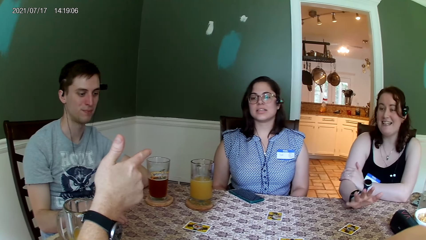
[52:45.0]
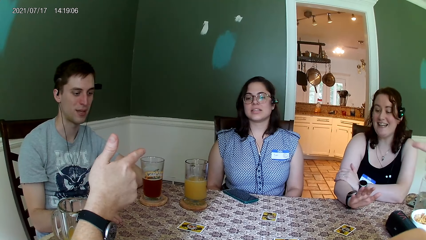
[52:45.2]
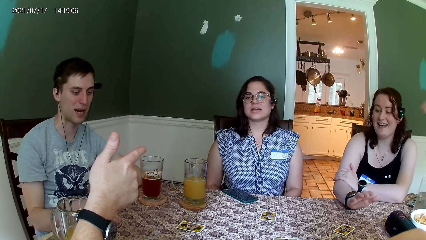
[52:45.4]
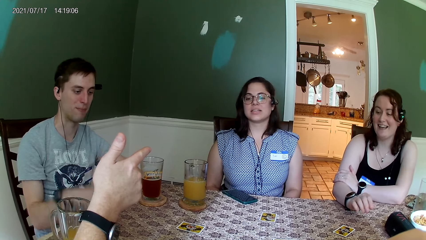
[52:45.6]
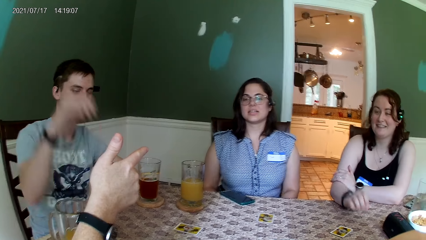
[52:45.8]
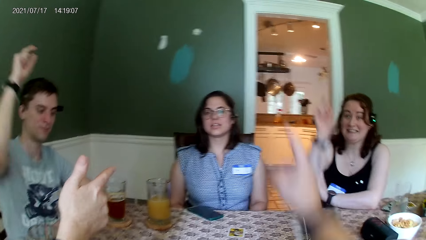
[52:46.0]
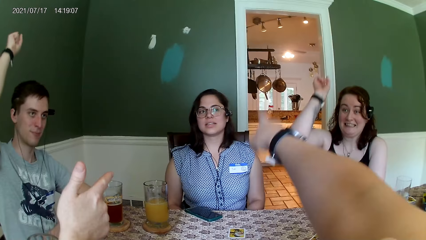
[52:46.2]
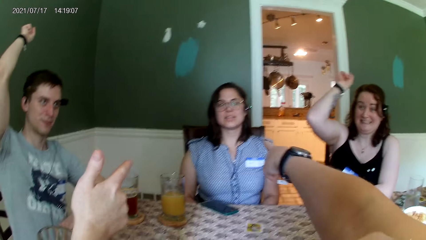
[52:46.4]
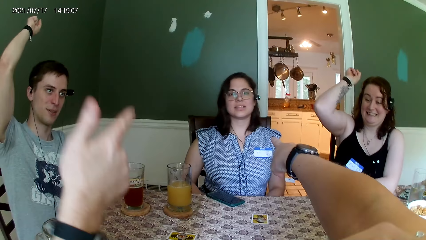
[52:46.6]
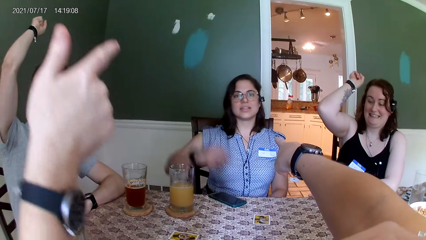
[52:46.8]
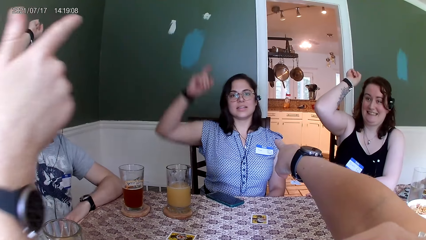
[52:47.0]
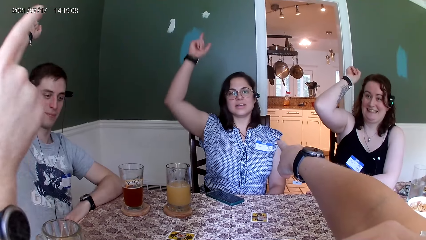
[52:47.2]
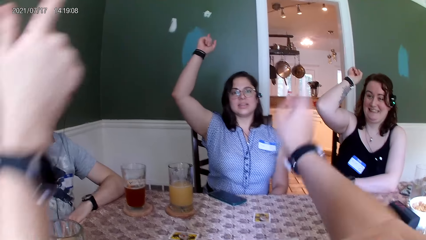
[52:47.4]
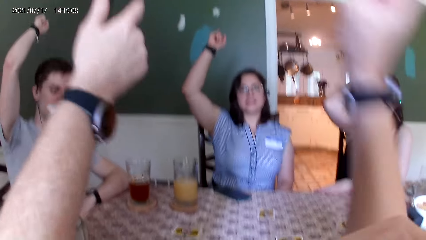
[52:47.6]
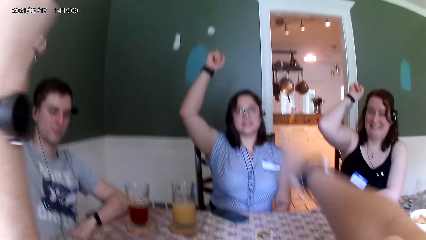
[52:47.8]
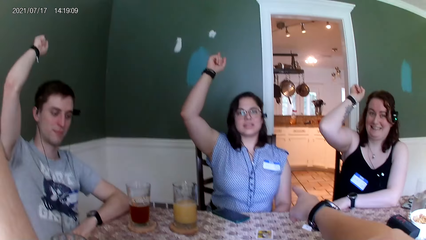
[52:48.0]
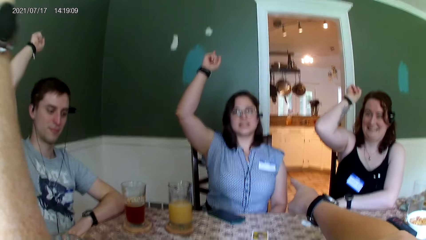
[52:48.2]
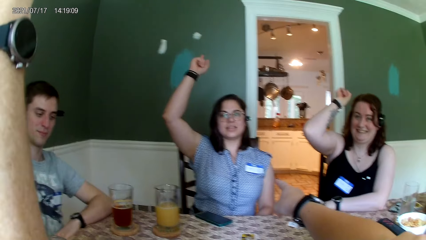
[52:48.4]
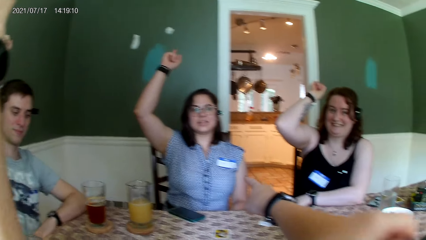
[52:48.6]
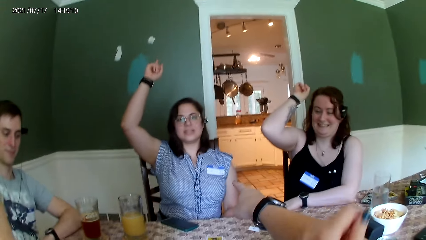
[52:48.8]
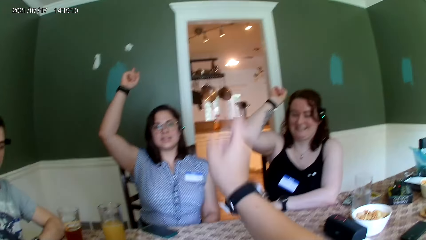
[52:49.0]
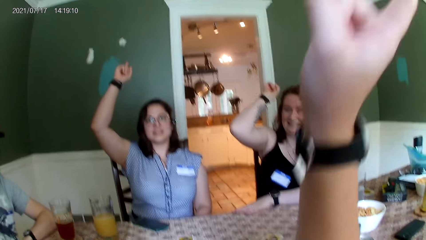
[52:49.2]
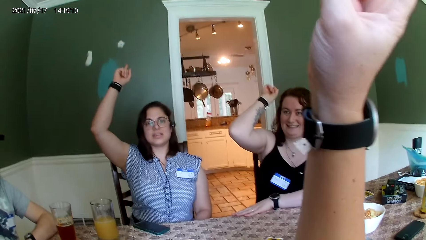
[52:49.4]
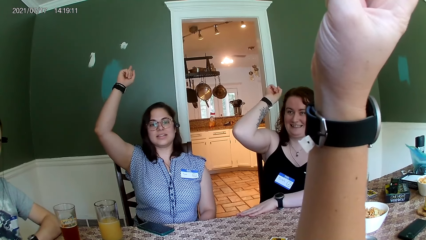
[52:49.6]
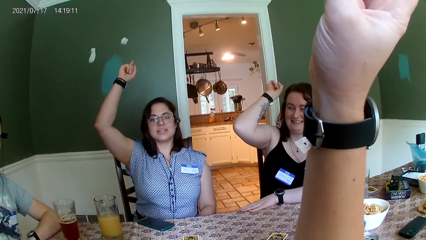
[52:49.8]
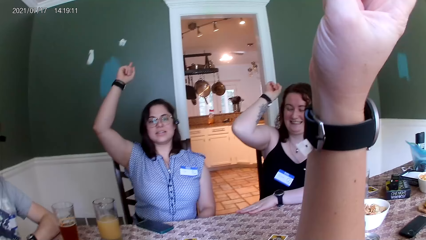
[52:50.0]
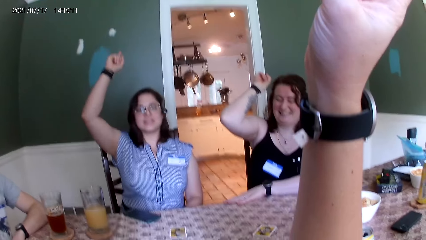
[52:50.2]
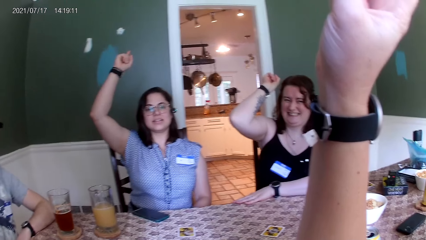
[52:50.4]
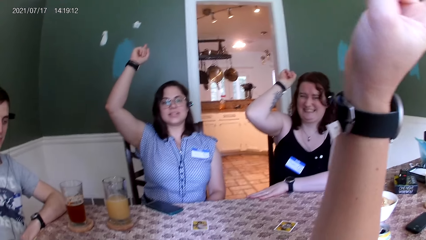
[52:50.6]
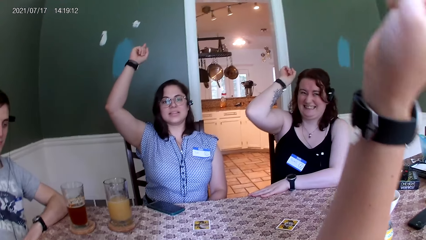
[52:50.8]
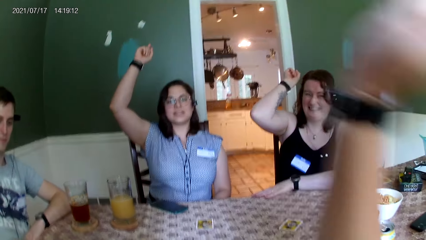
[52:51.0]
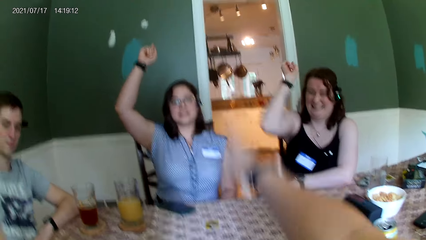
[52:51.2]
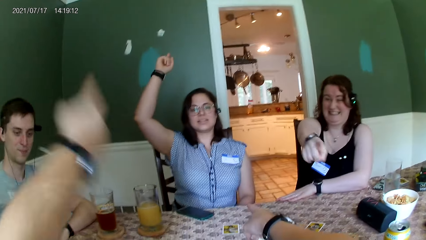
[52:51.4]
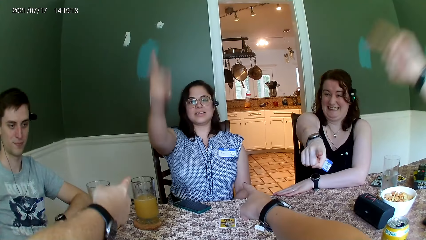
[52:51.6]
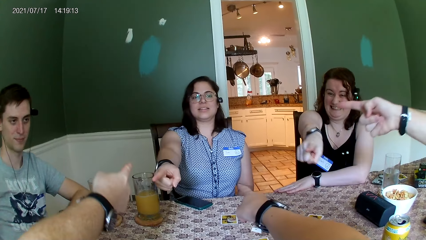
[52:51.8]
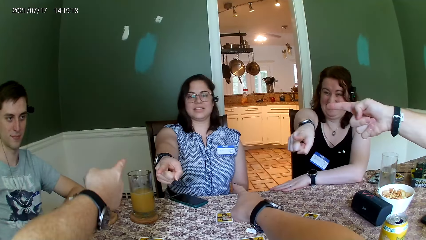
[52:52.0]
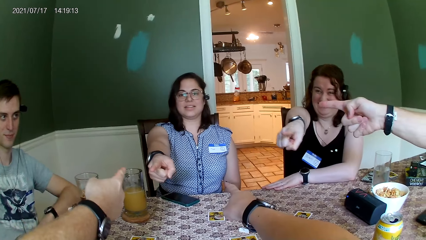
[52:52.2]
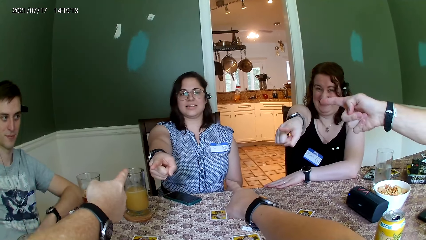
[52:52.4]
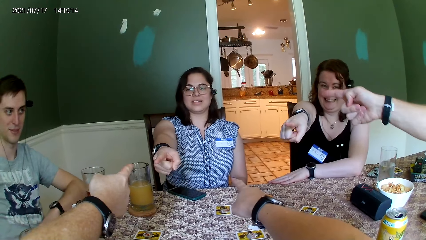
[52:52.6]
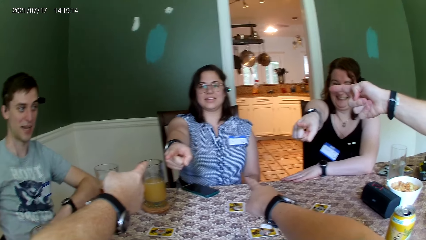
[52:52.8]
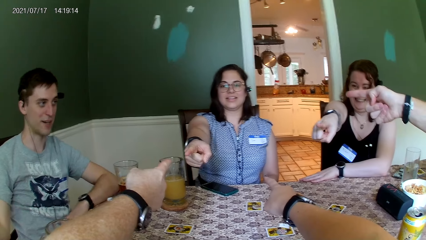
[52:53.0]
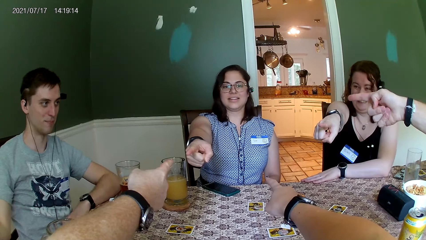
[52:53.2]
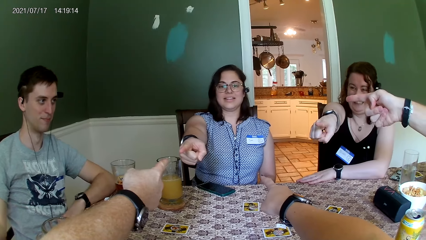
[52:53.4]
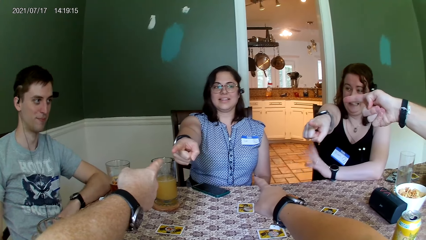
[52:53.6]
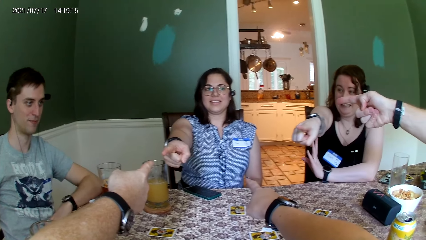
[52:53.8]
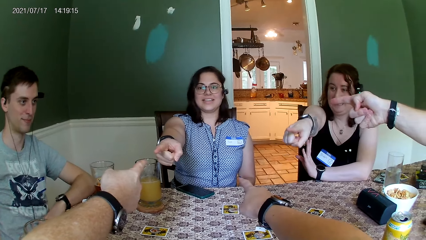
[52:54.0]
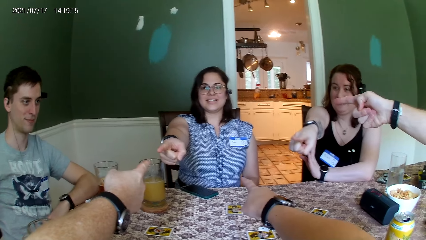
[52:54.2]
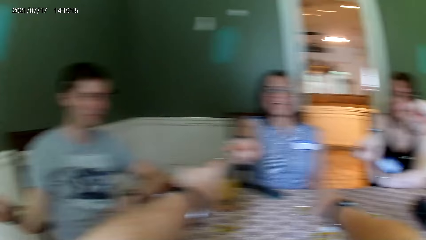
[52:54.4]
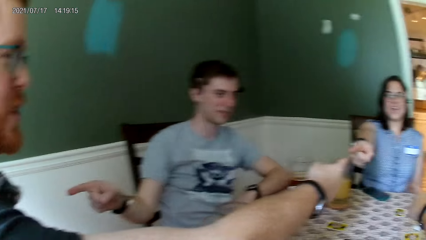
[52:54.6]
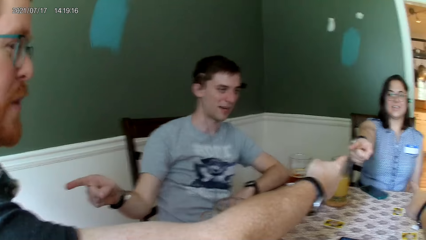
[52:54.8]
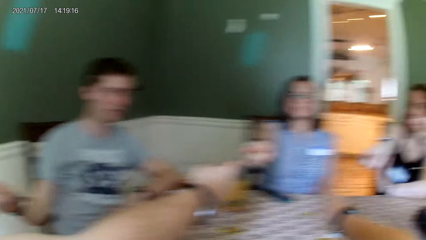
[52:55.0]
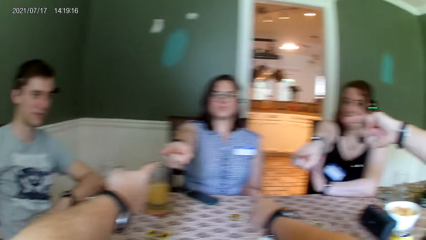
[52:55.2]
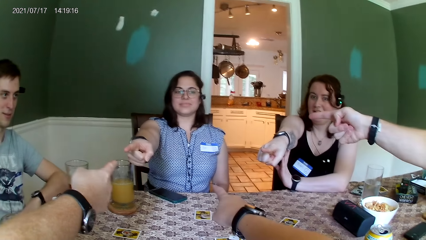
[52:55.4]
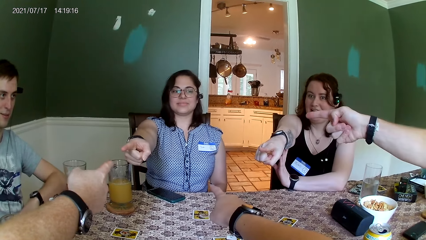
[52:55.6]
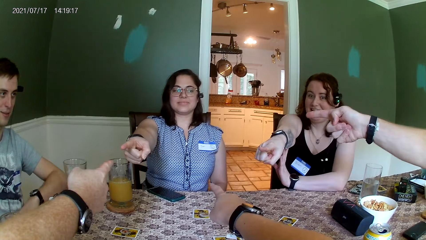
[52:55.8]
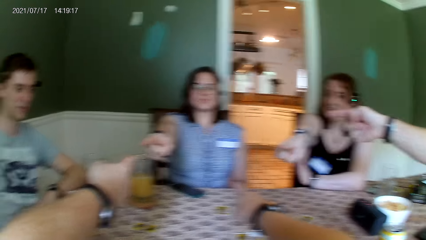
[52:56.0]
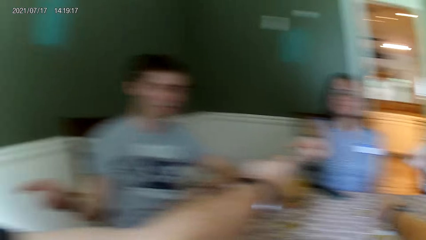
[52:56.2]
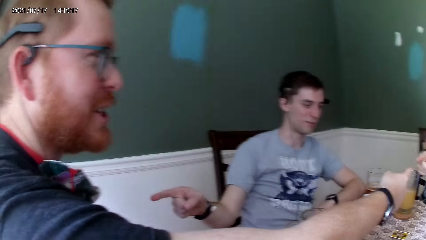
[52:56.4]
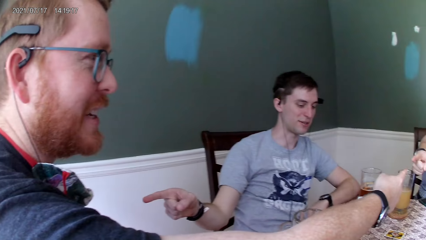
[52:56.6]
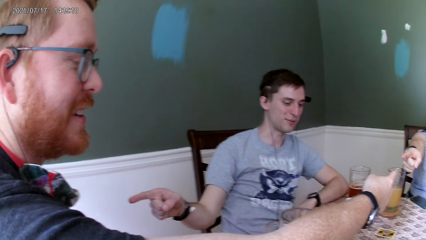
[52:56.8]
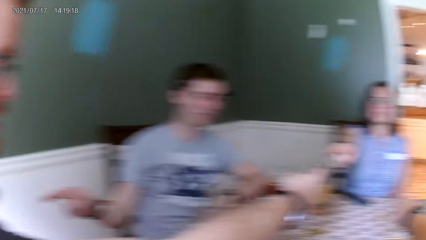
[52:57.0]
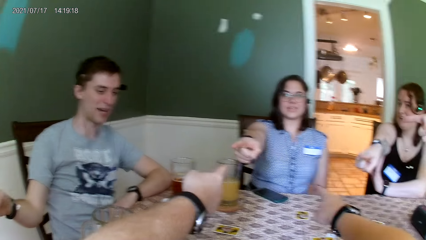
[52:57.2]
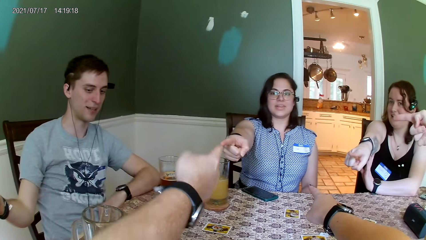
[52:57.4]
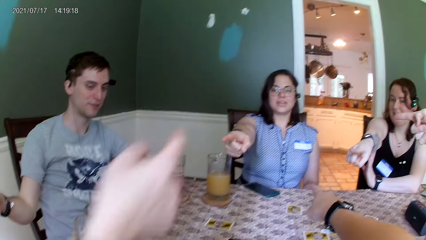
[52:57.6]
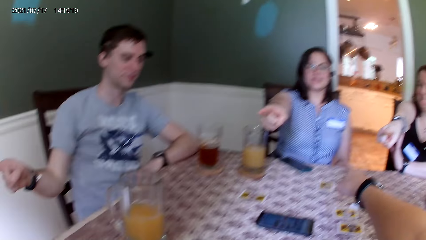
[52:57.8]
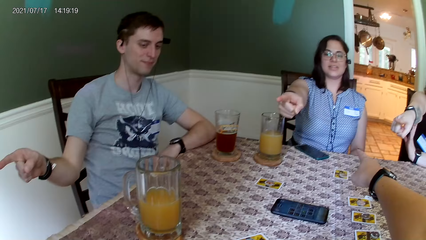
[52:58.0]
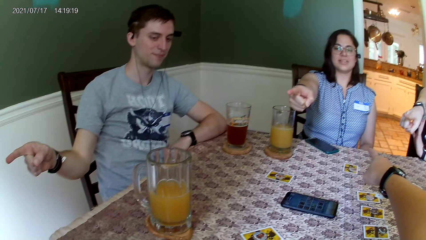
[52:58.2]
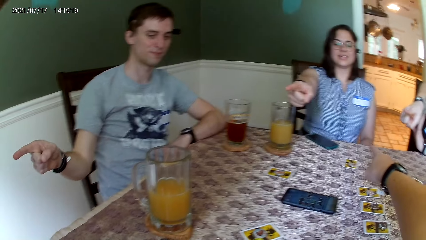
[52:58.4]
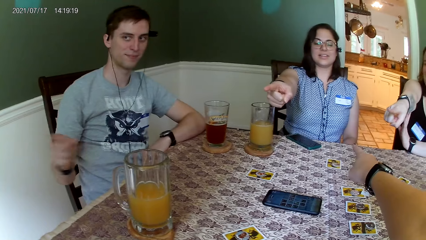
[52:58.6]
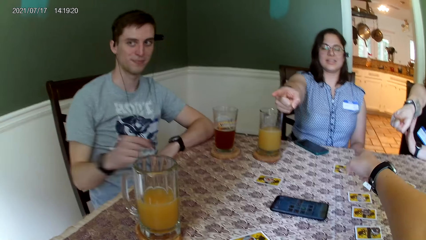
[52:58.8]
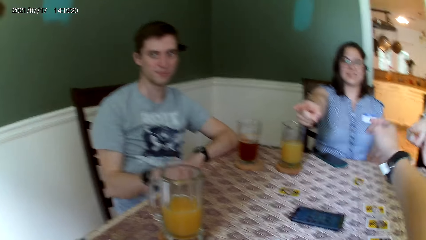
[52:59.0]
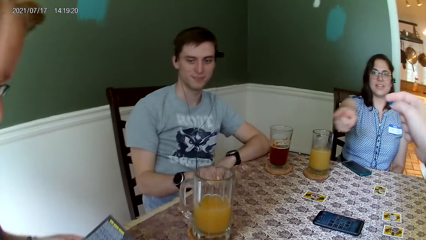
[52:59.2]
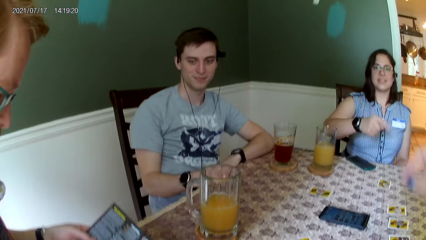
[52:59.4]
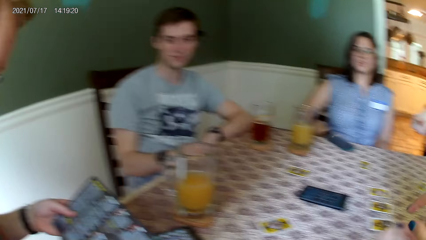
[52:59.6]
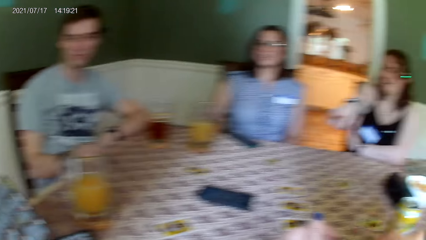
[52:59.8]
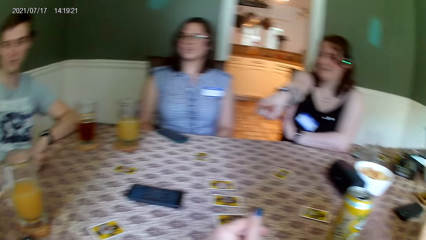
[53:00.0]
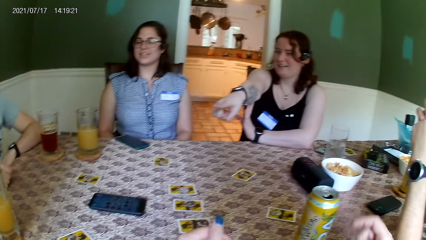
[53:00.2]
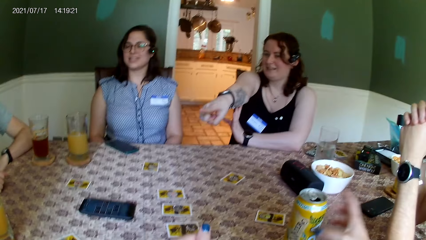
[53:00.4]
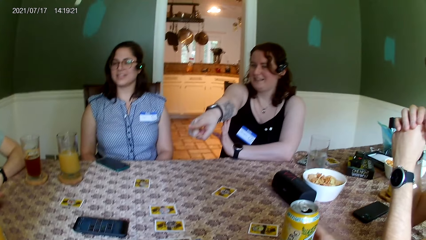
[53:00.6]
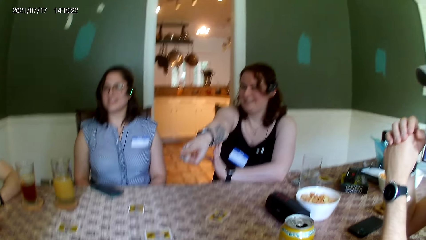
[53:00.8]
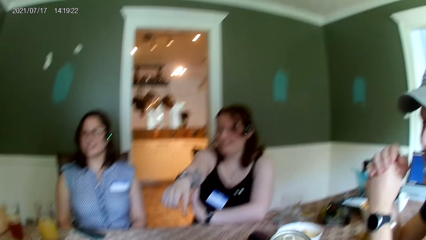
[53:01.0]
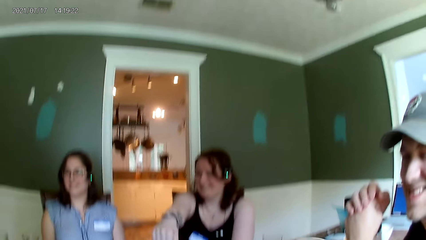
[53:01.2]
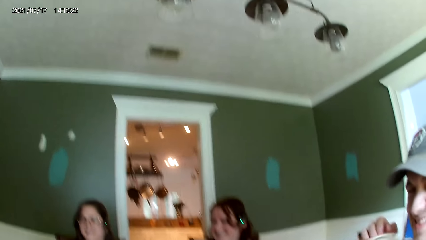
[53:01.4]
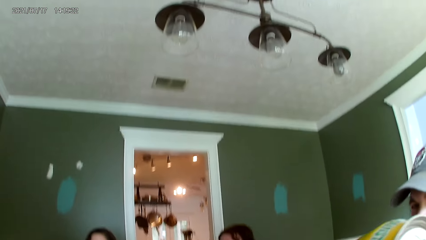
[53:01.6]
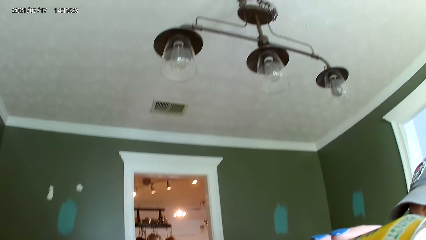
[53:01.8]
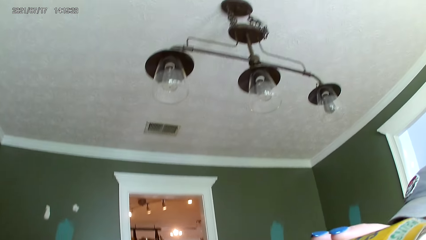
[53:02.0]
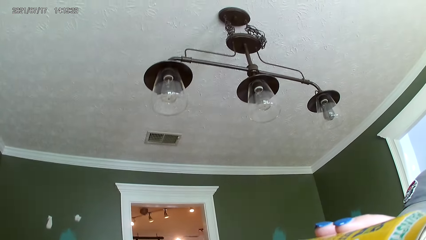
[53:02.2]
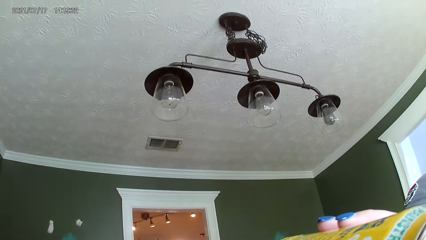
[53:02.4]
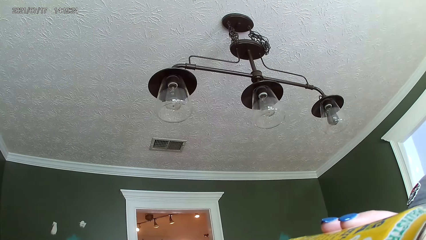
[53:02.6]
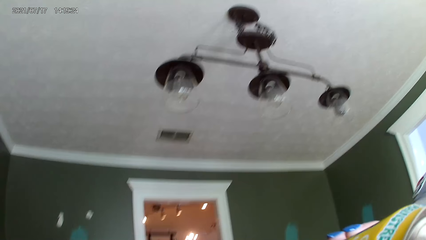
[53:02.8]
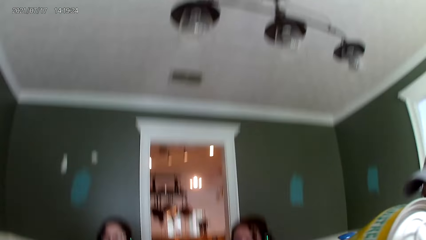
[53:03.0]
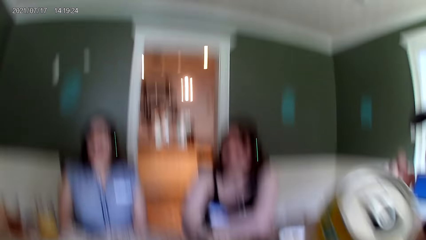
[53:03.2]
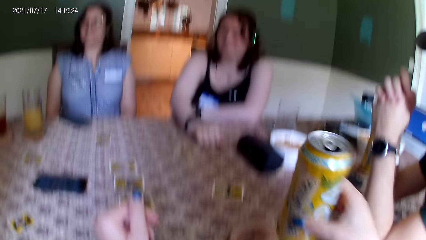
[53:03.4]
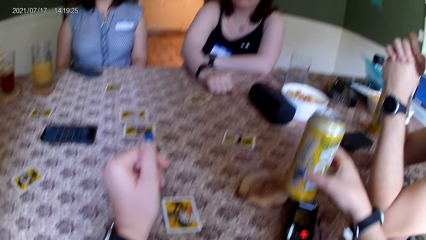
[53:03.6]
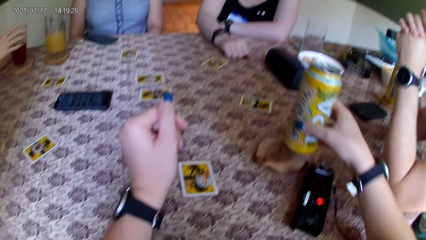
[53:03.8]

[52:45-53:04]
The camera wearer and the group of people at the table raise their right hands up. She and the group of people at the table point their right hands at persons of their choice. A man speaks to the group of people at the table. Another man speaks to the first man. The camera wearer picks up her yellow can from the table with her right hand. She takes a sip from the yellow can in her right hand.
